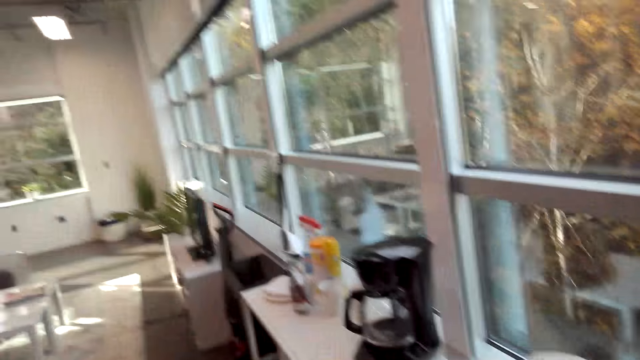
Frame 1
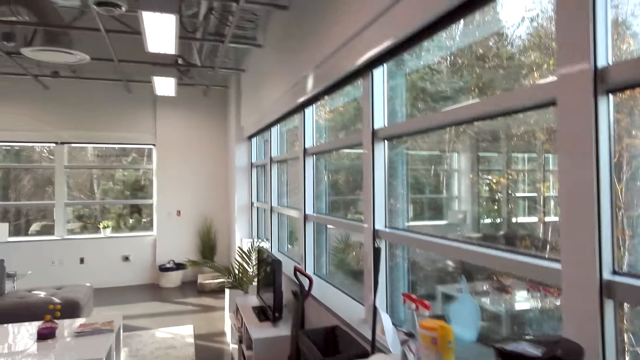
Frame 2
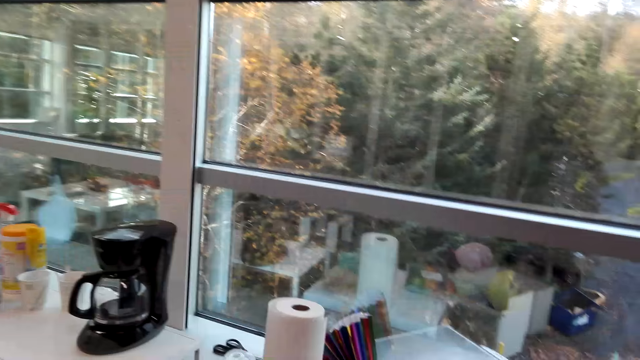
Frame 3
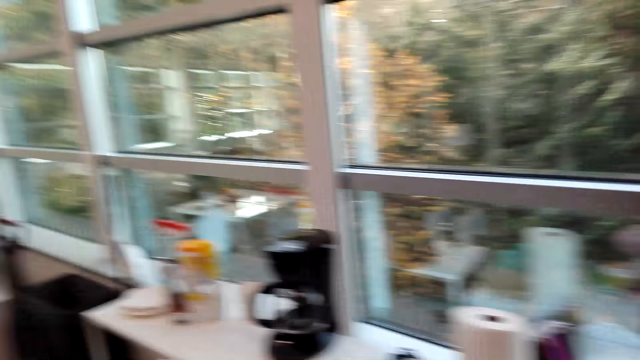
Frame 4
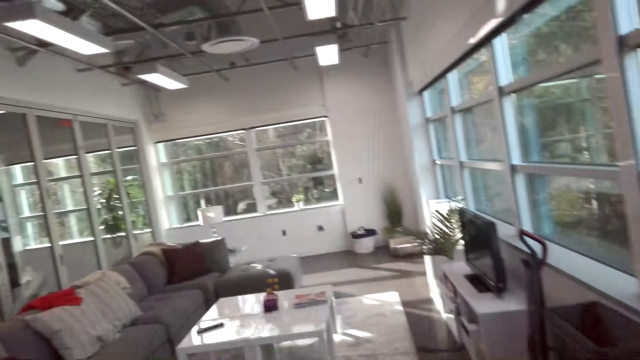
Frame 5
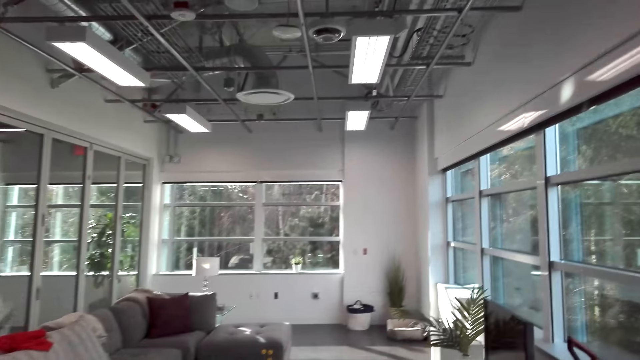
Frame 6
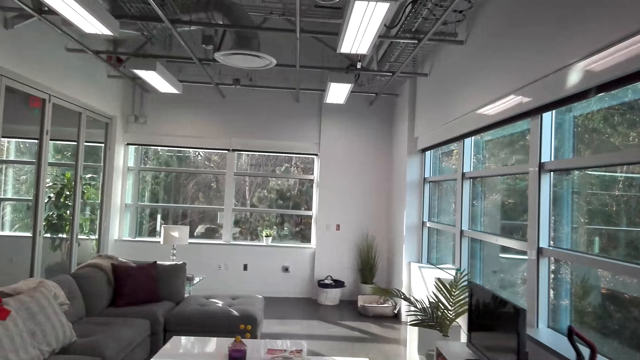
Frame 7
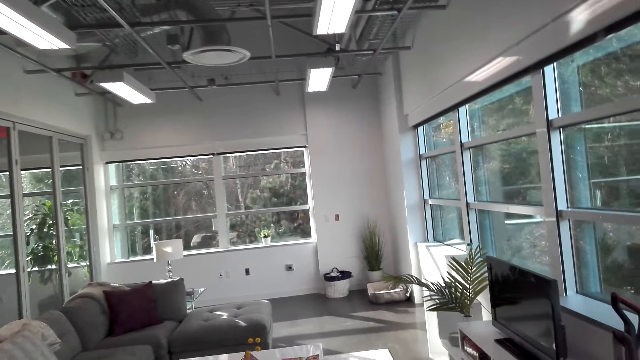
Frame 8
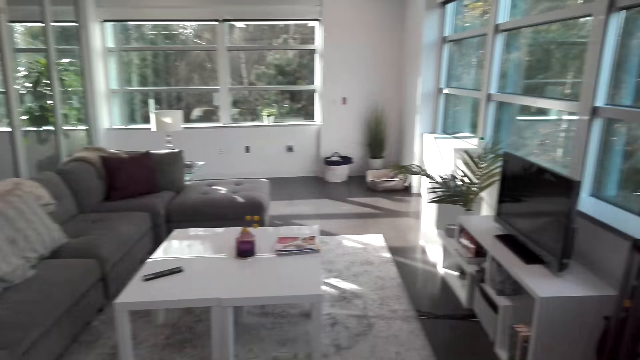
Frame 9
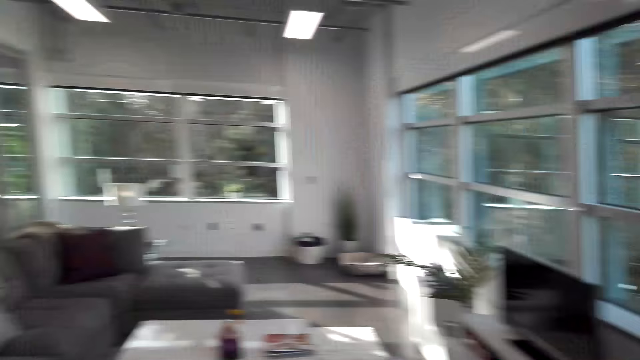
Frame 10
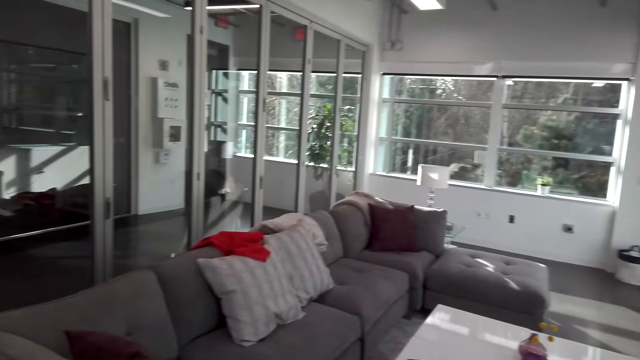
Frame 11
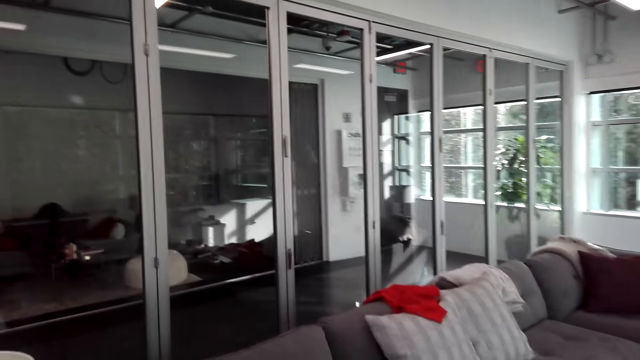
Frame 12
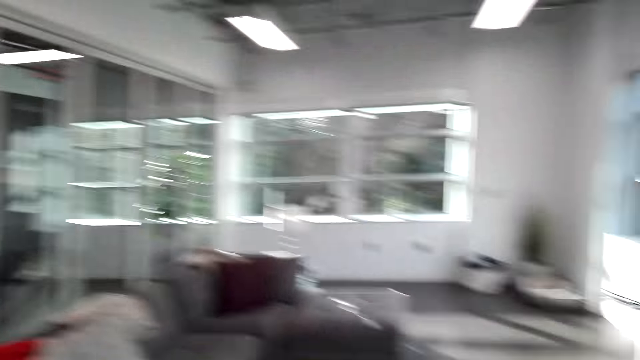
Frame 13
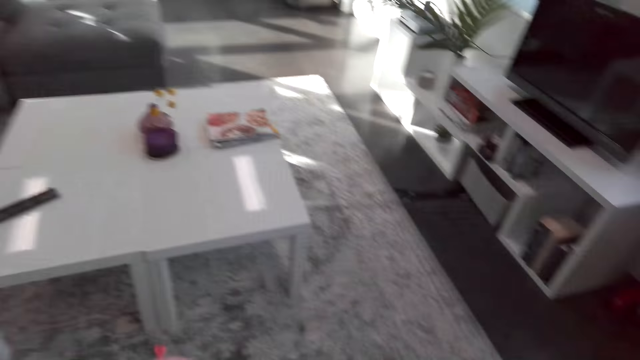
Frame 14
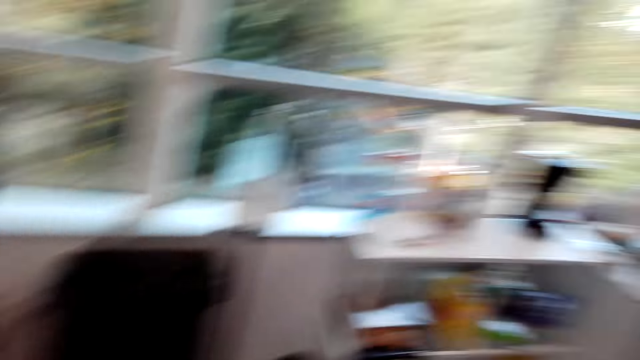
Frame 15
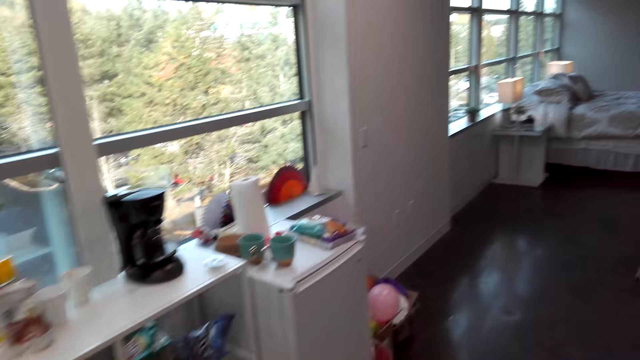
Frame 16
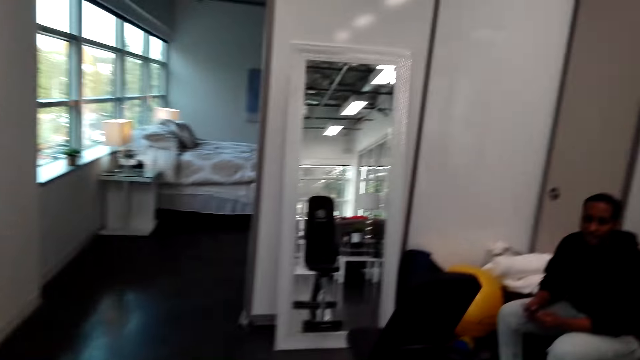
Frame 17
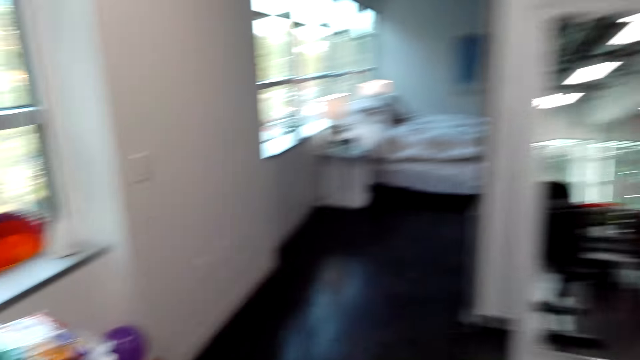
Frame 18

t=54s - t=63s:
The camera wearer looks around. They walk around.

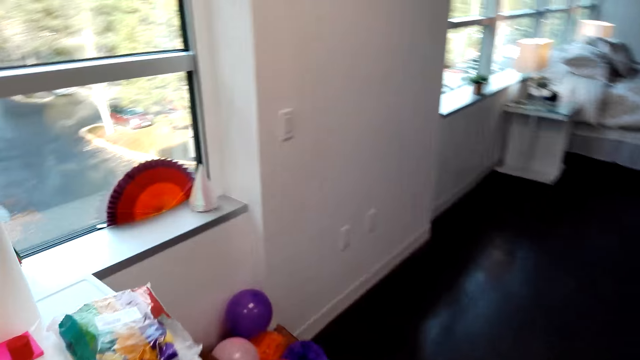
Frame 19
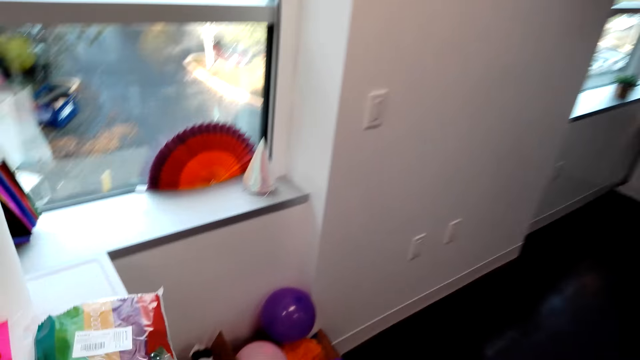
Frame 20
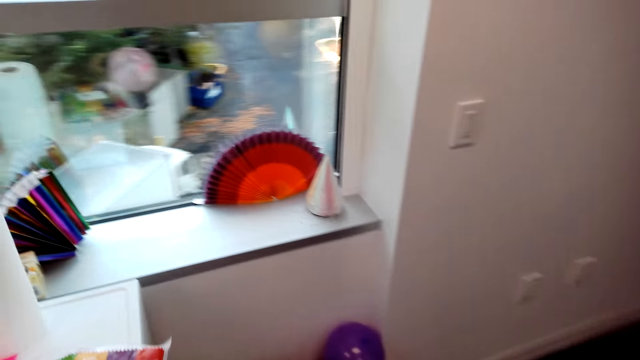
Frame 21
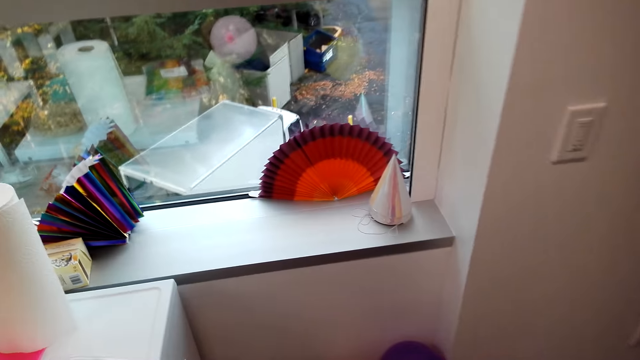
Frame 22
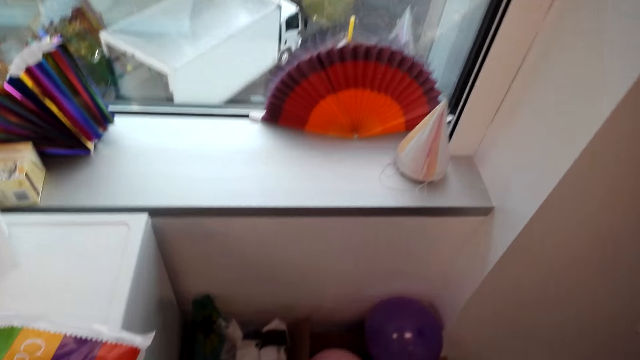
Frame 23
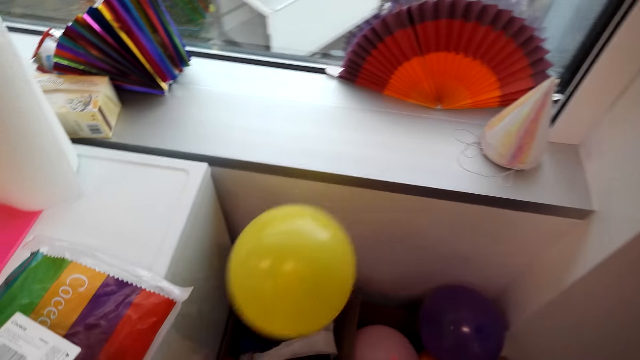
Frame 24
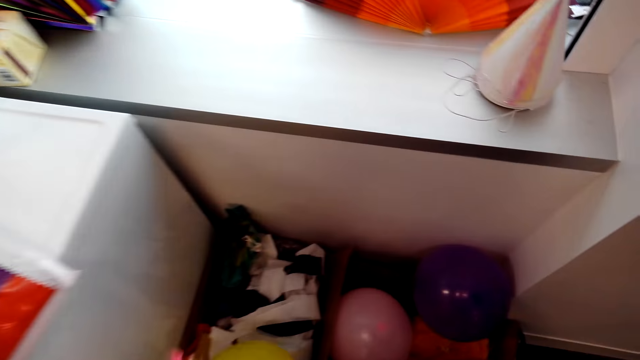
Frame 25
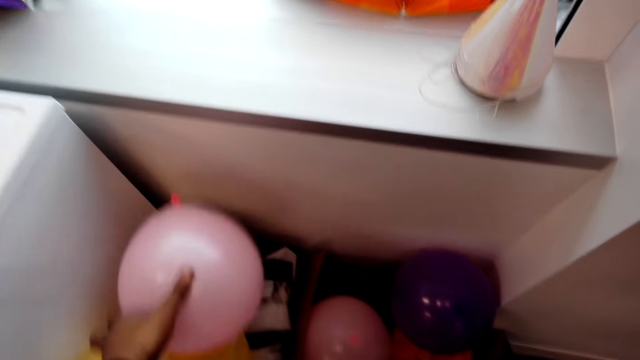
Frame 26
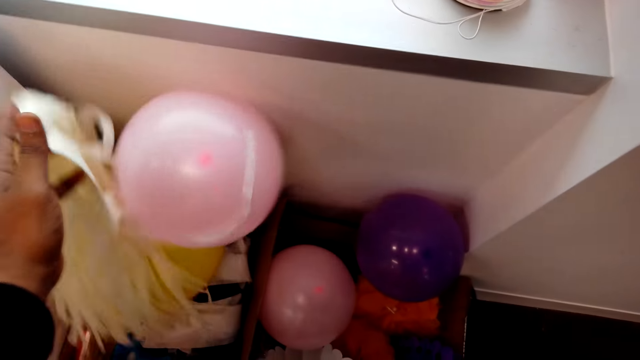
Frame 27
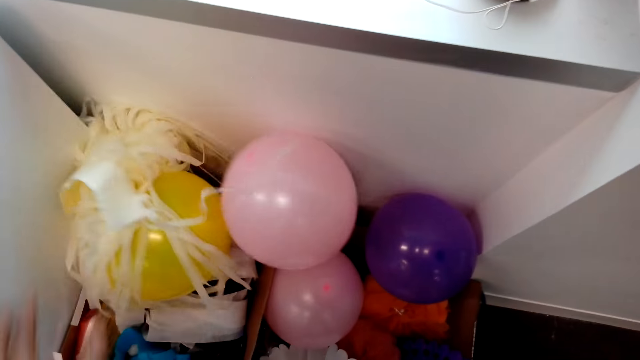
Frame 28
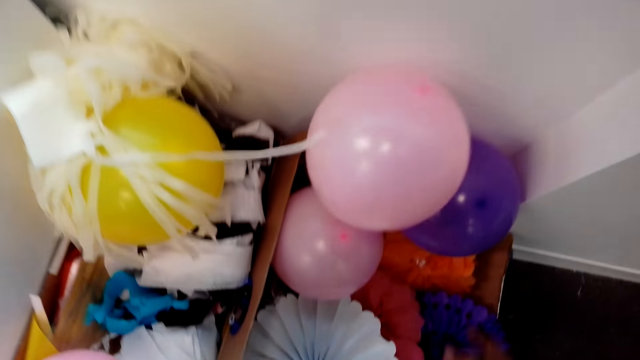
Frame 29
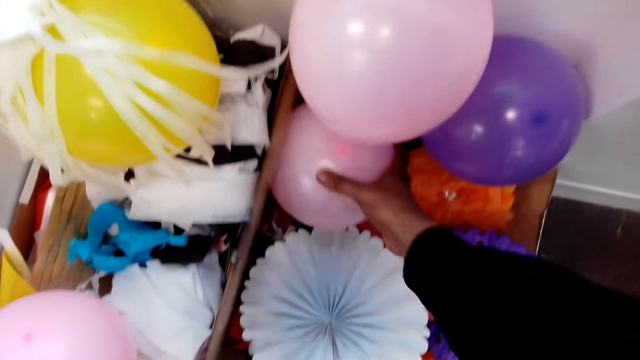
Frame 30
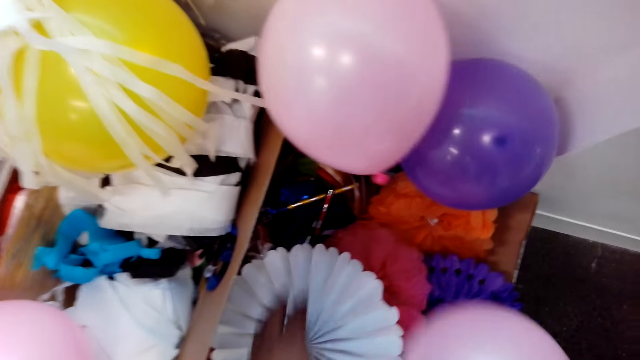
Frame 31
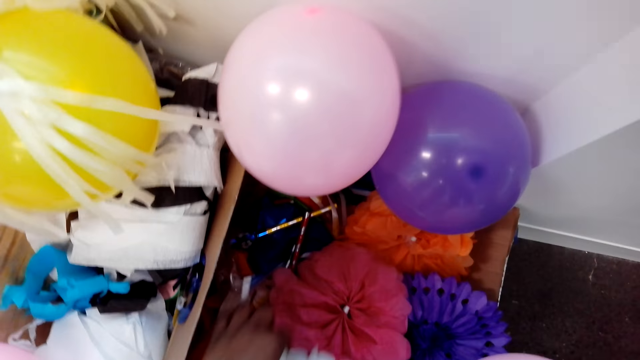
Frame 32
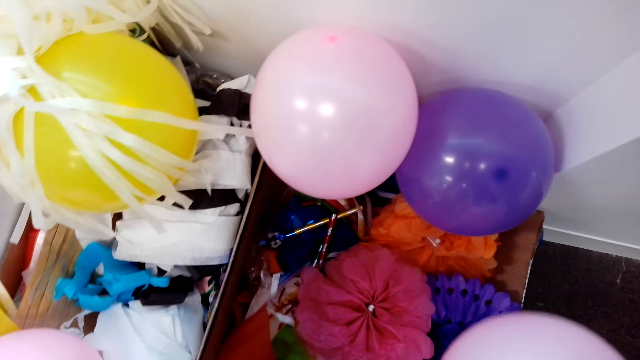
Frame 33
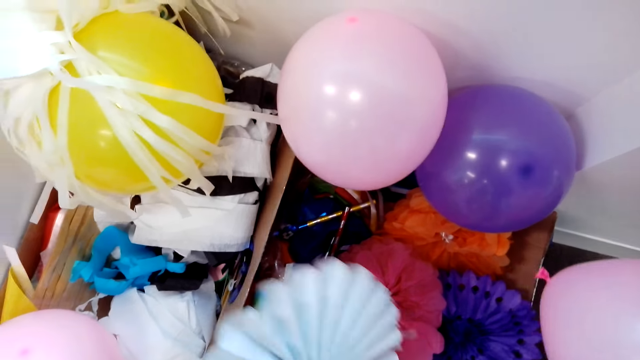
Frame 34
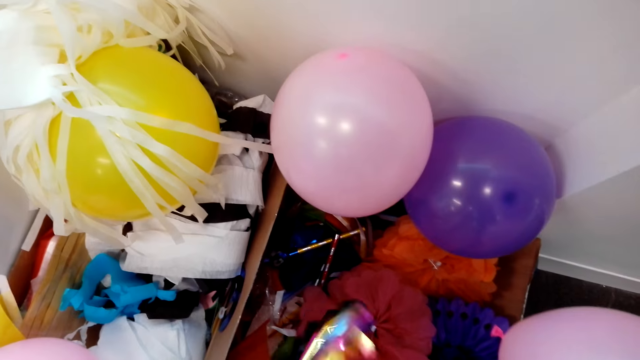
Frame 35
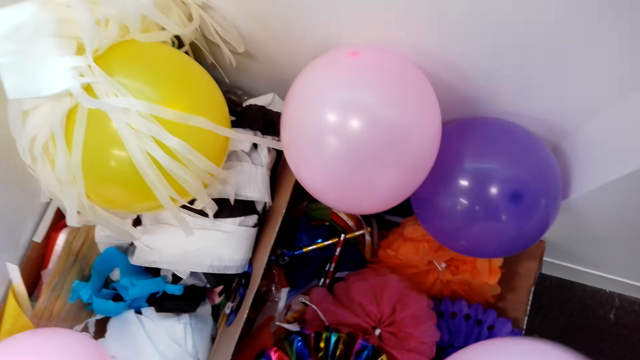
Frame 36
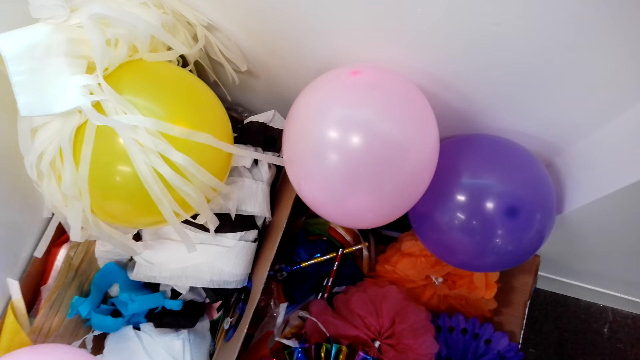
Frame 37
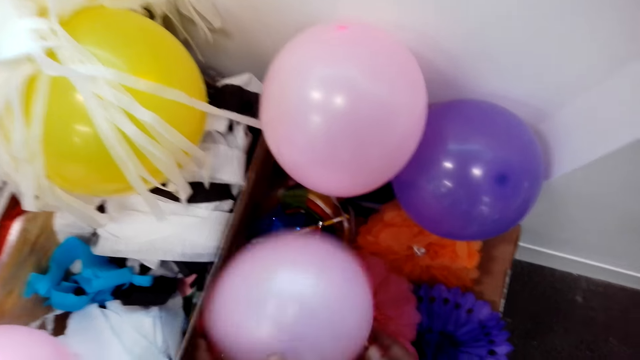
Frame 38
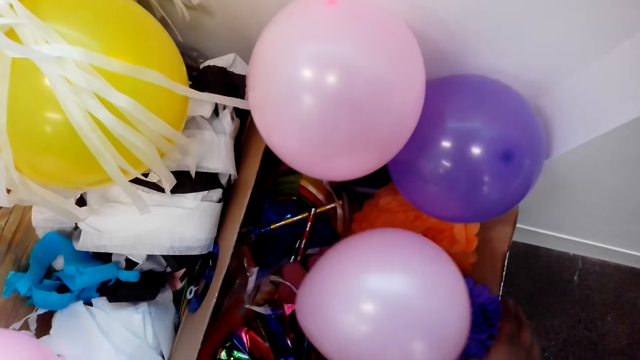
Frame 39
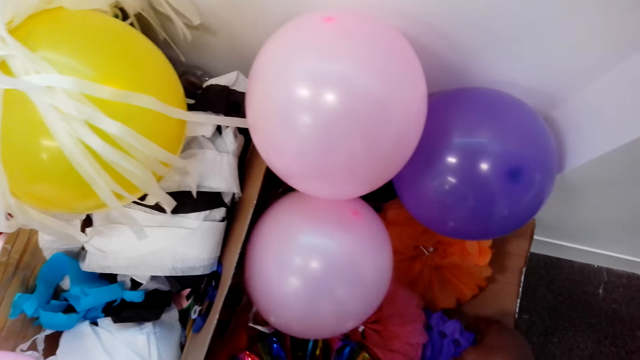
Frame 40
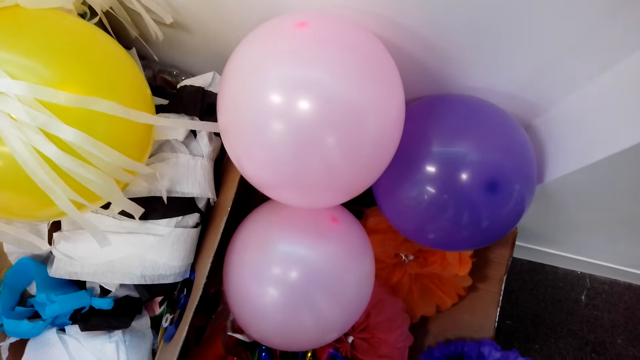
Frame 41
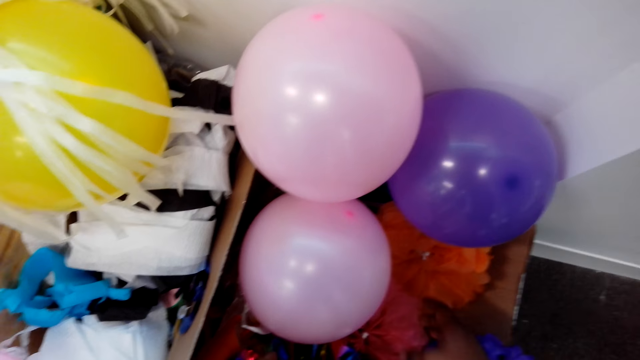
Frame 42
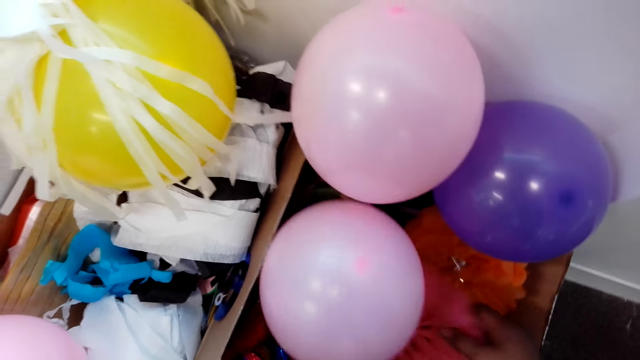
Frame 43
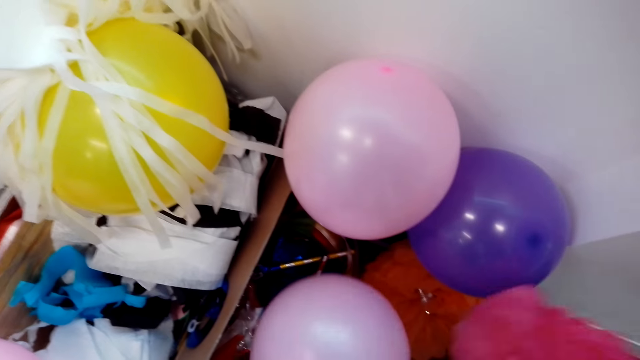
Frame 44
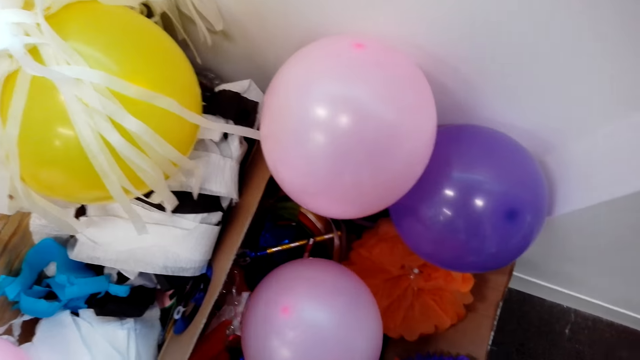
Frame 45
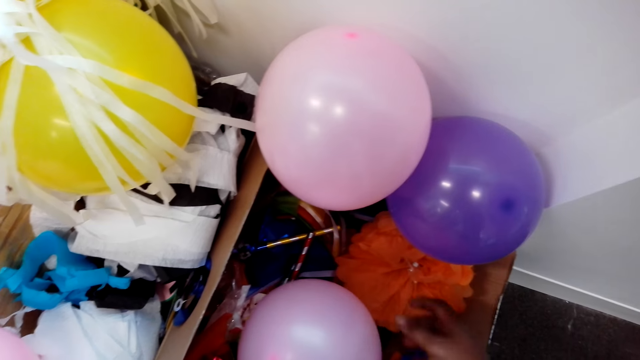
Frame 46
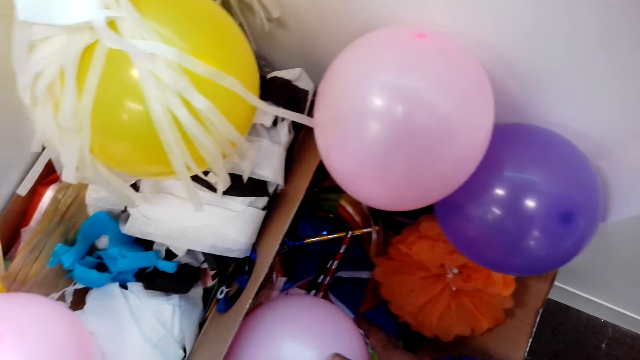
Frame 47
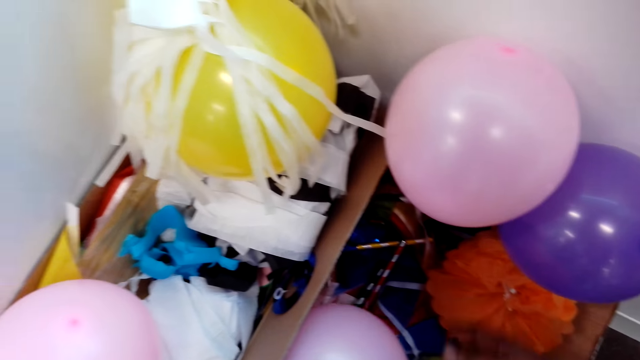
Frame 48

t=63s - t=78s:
The camera wearer drops the balloon. They drop the ribbon. They pick up a balloon. They pick up a deco flower. They drop the deco flower. They pick up a decorative flower. They put the balloon down.
